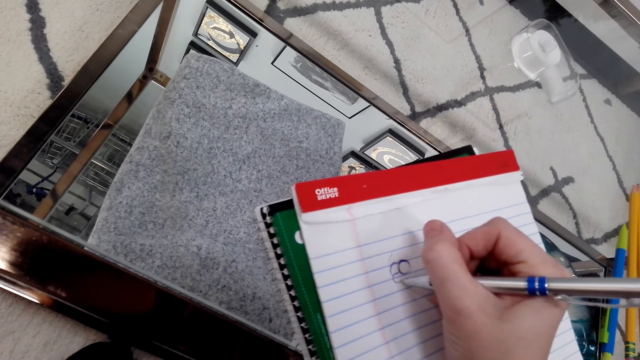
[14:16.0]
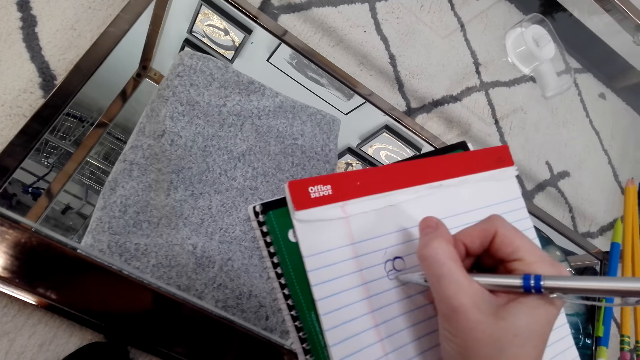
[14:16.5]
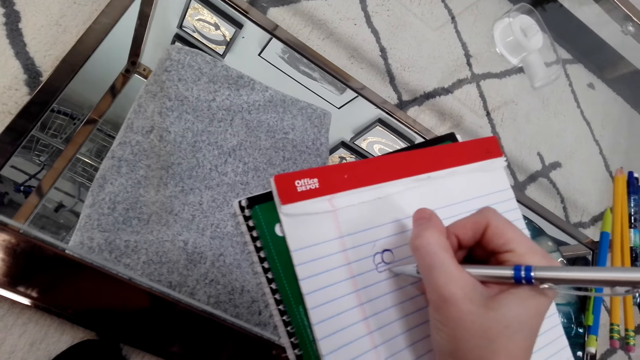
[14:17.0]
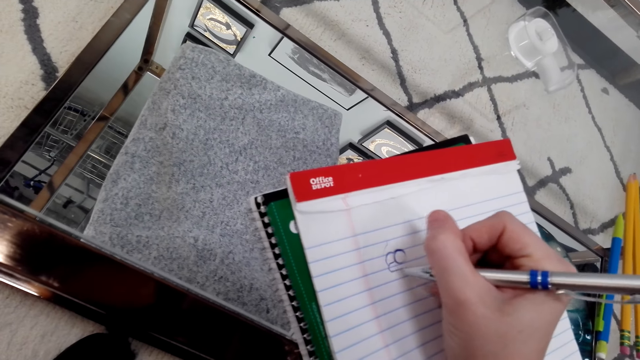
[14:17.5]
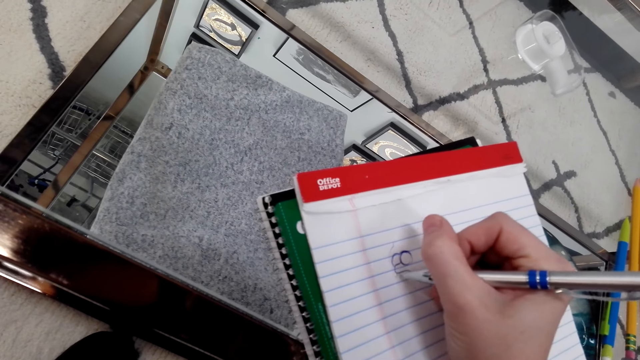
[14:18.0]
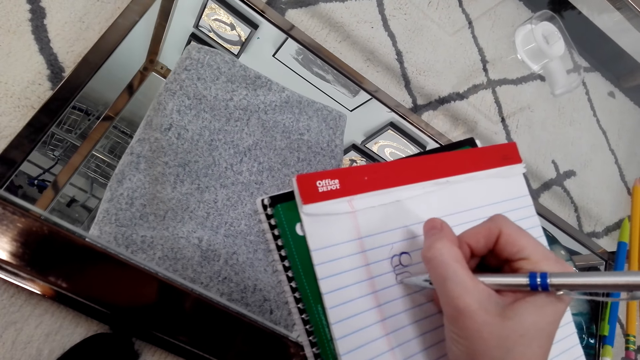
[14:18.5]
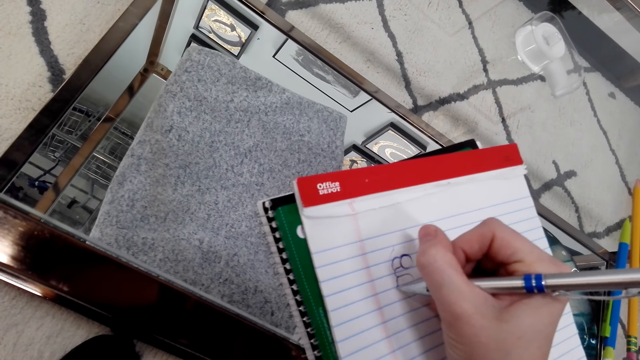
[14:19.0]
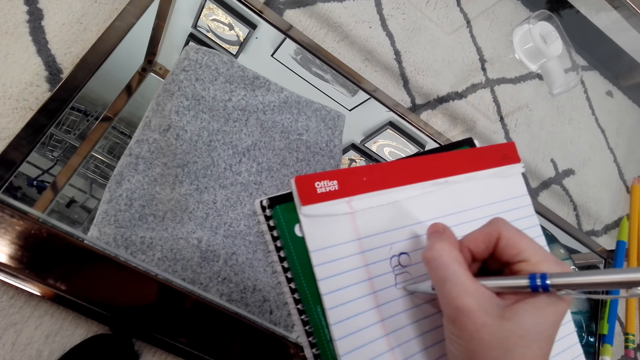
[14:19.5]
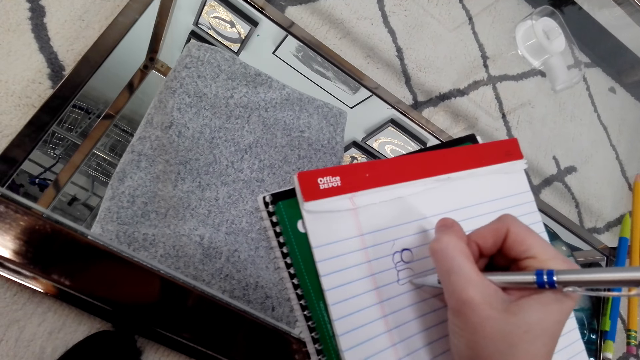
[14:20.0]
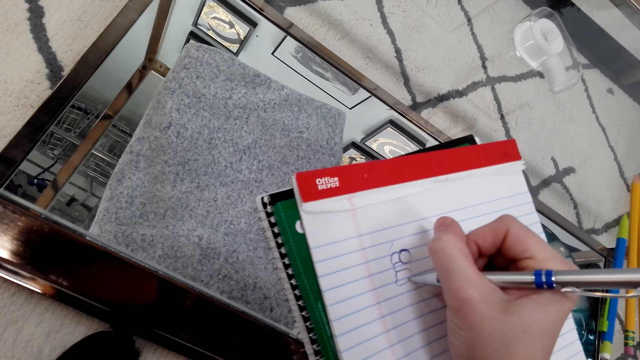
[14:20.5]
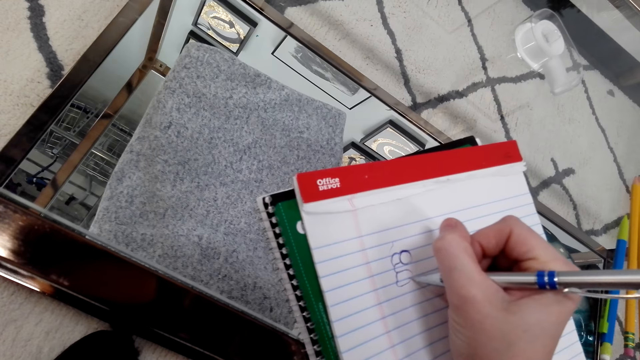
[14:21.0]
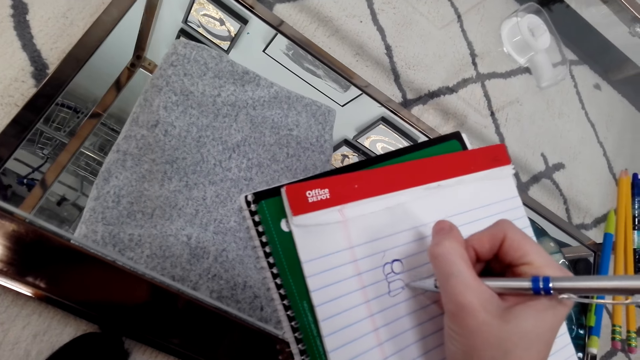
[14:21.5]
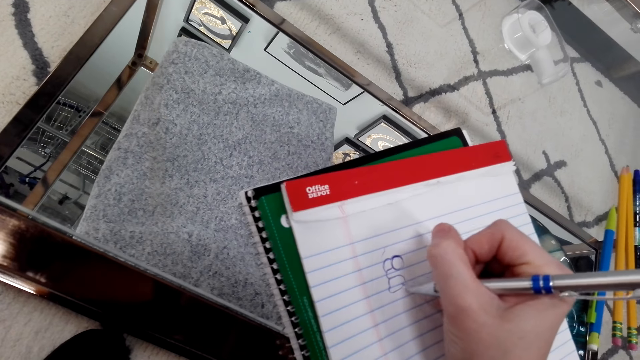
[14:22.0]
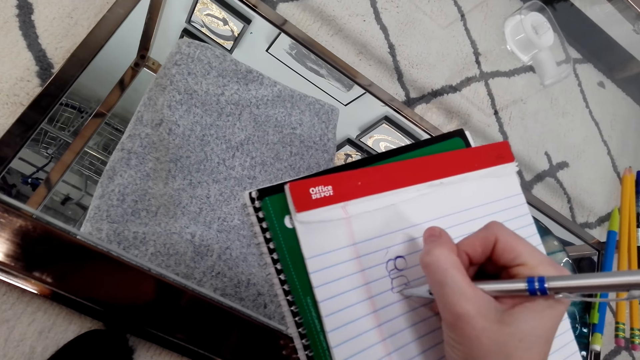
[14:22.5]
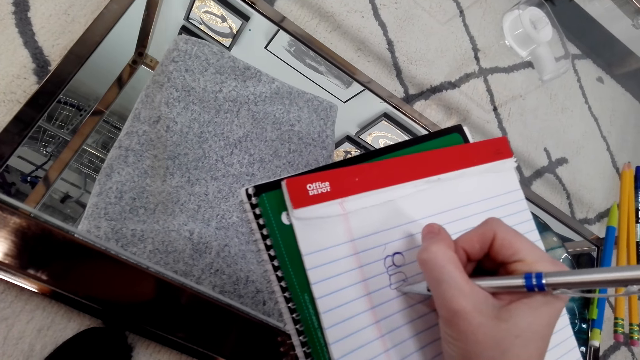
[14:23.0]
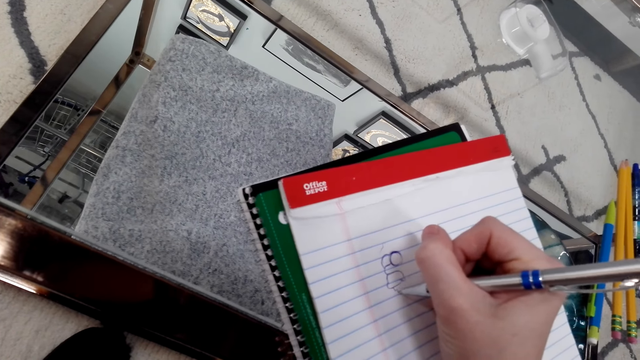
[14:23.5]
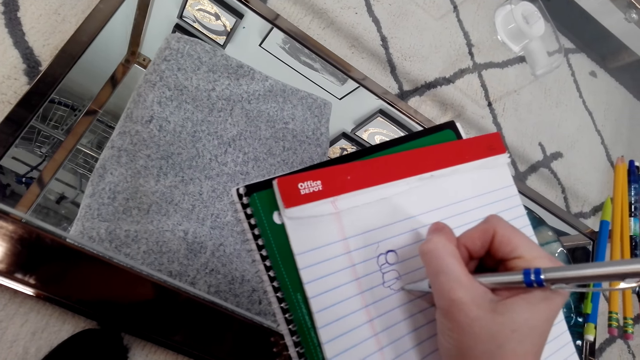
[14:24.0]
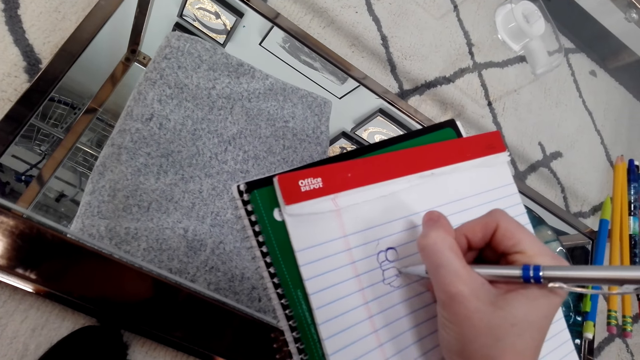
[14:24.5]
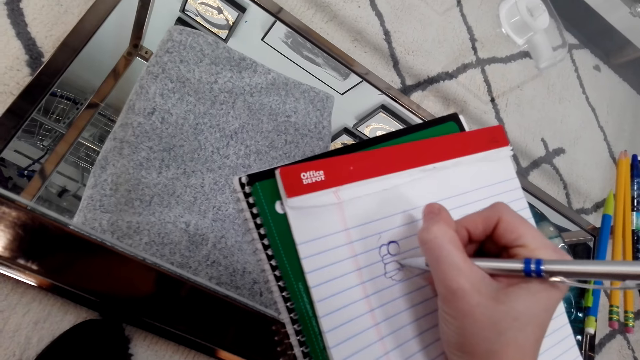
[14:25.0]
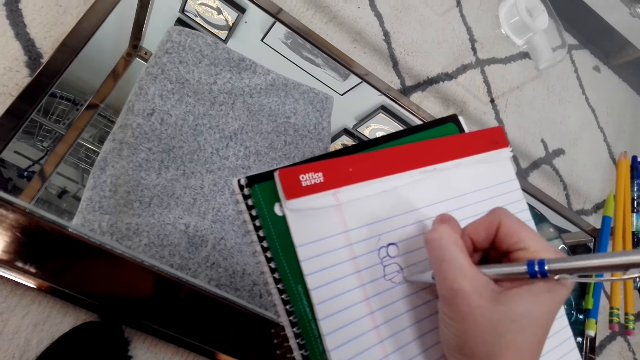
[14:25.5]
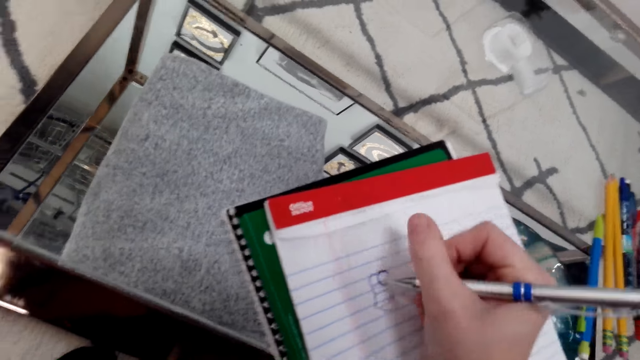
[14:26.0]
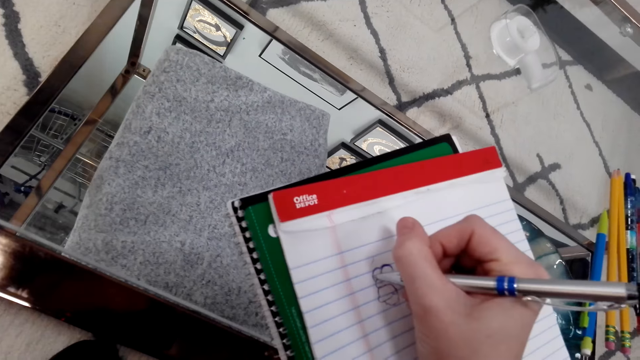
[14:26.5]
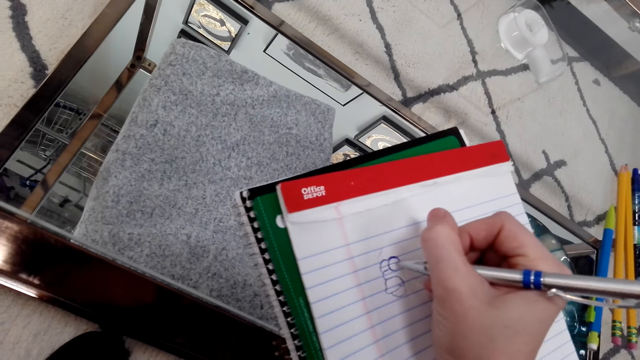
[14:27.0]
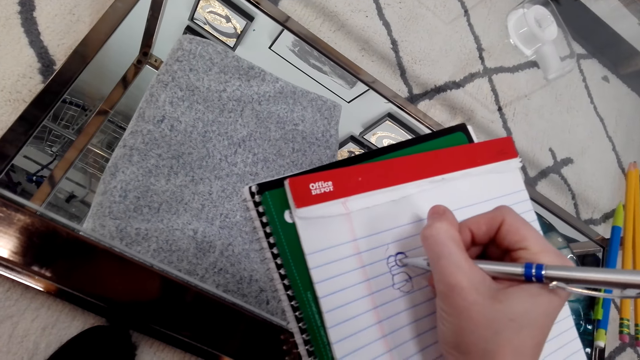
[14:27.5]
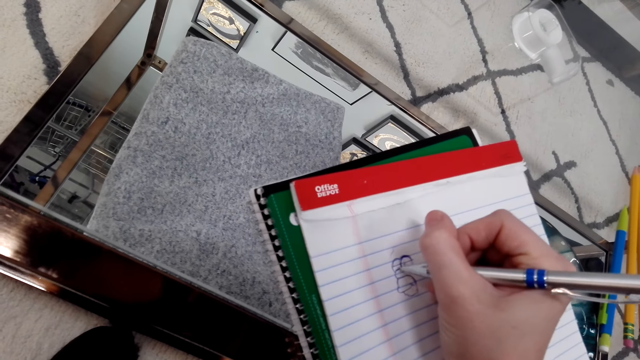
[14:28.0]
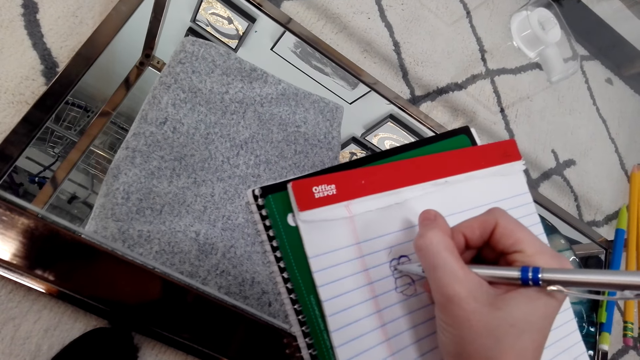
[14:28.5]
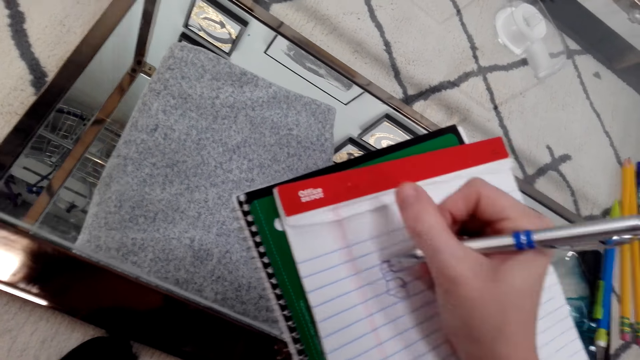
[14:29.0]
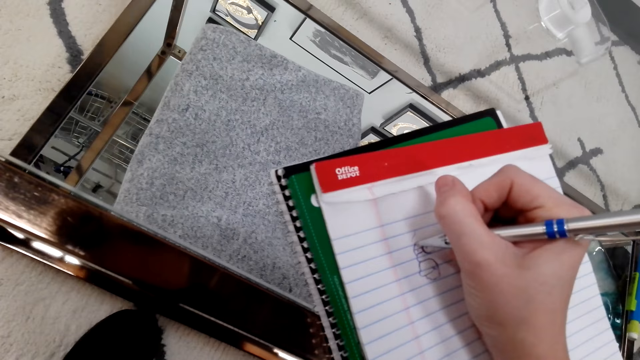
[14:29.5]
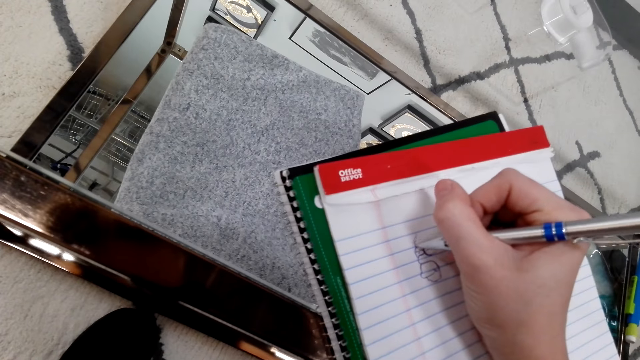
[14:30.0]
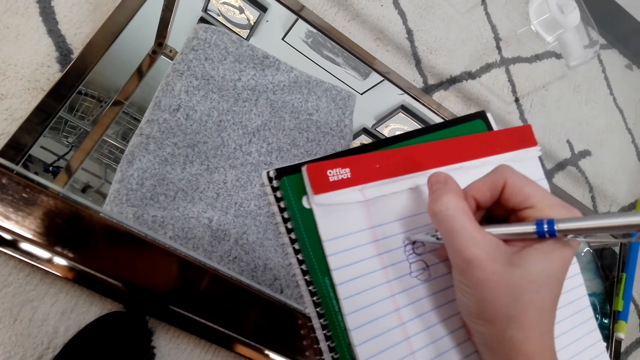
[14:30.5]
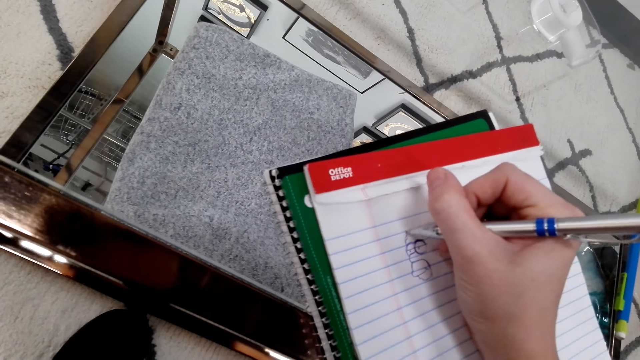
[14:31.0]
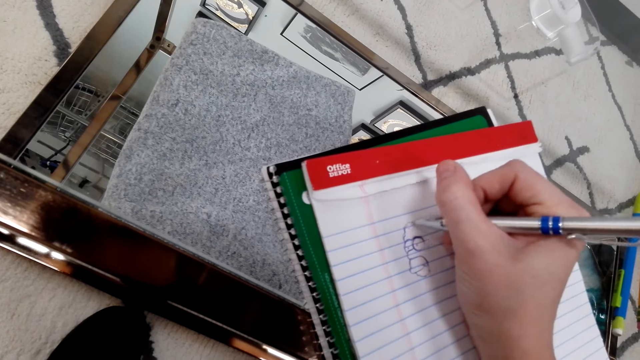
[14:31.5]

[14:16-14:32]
The camera wearer draws on a book with a pen. They move the pen around. They draw on the book with the pen.

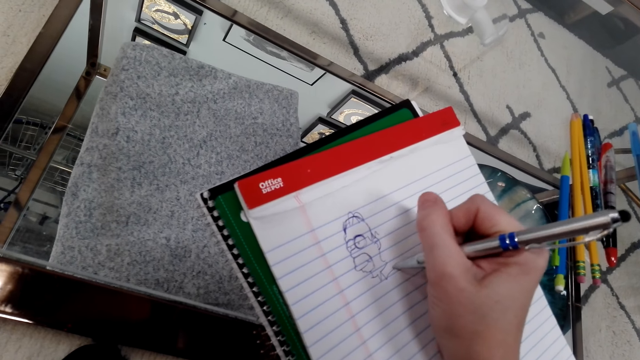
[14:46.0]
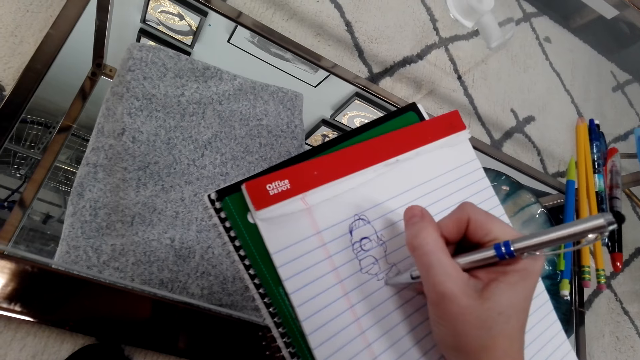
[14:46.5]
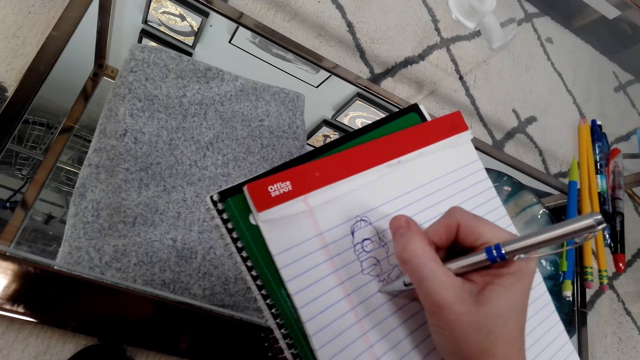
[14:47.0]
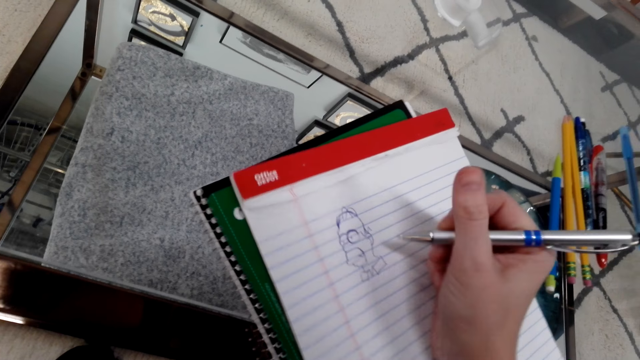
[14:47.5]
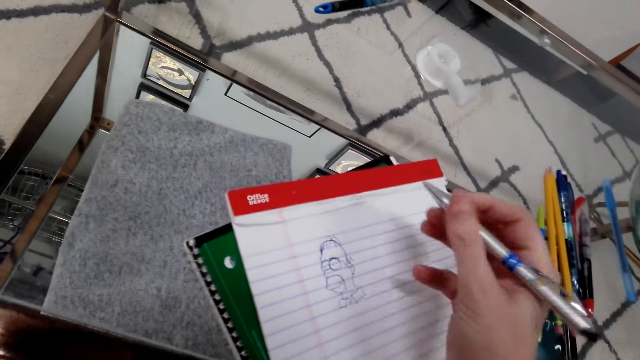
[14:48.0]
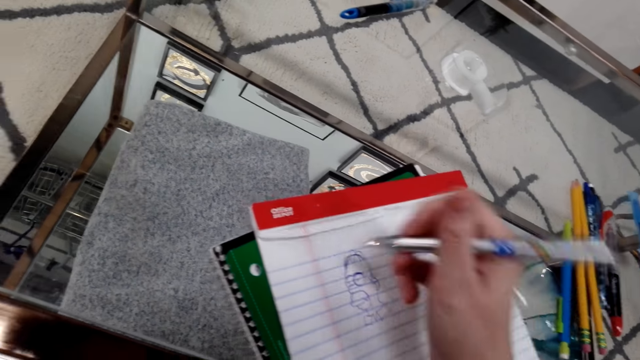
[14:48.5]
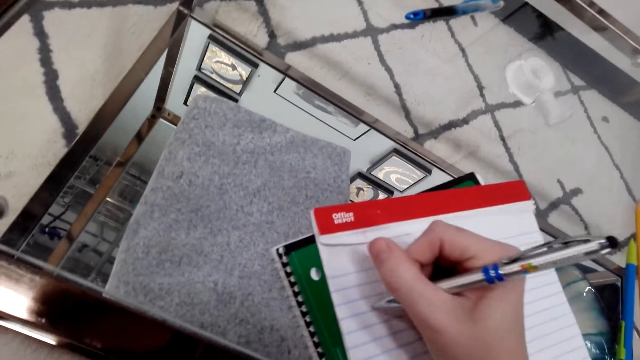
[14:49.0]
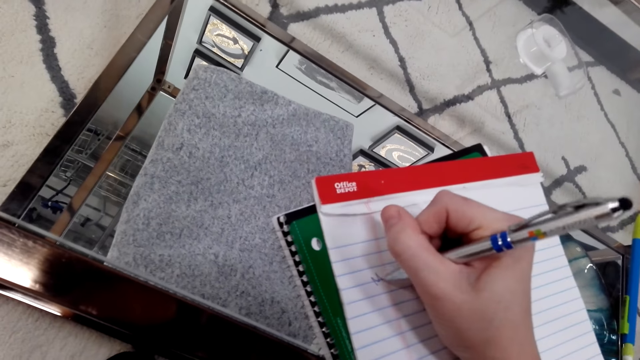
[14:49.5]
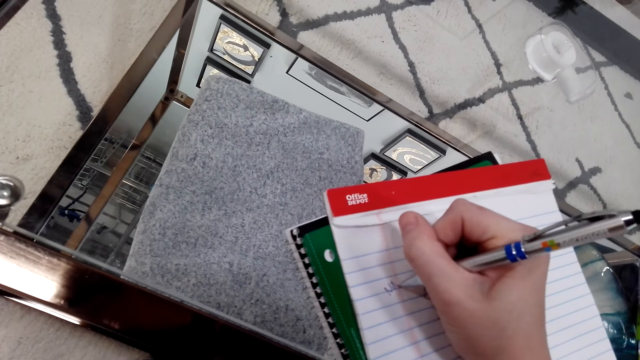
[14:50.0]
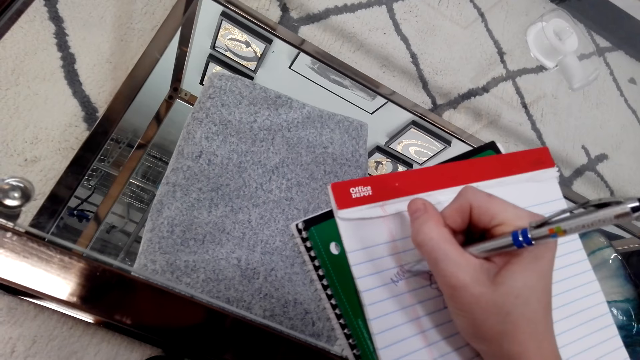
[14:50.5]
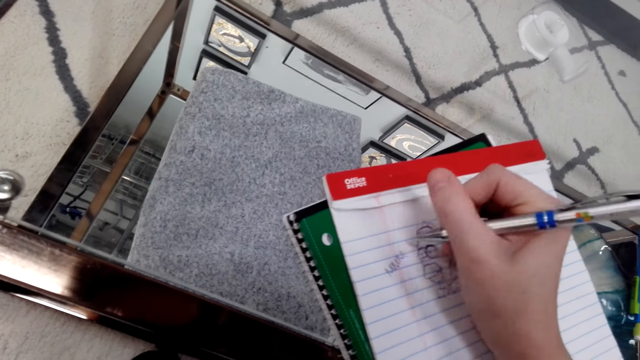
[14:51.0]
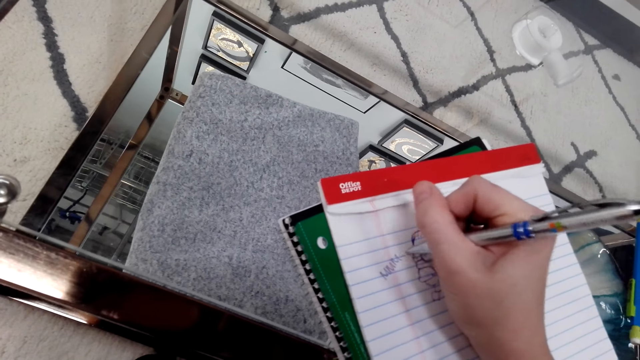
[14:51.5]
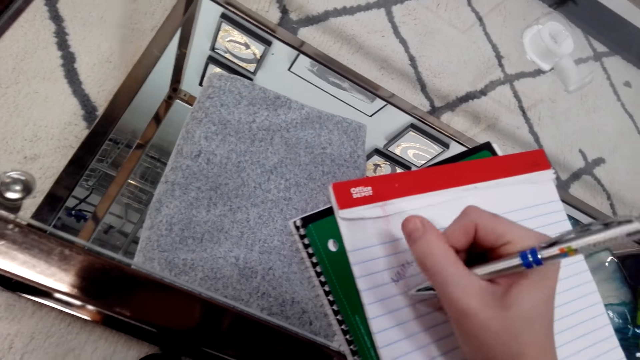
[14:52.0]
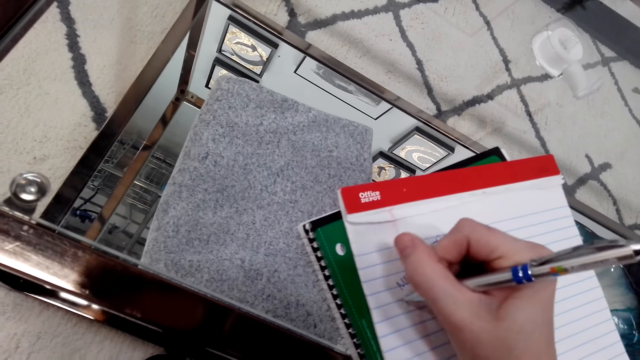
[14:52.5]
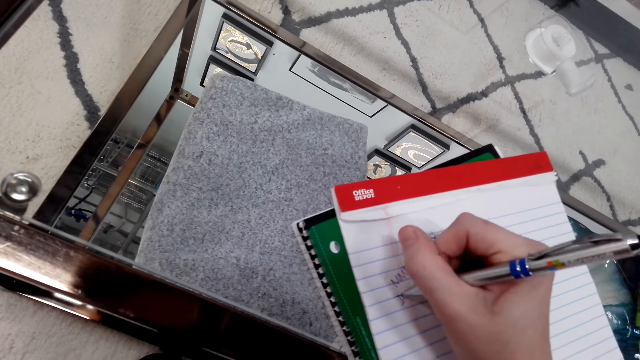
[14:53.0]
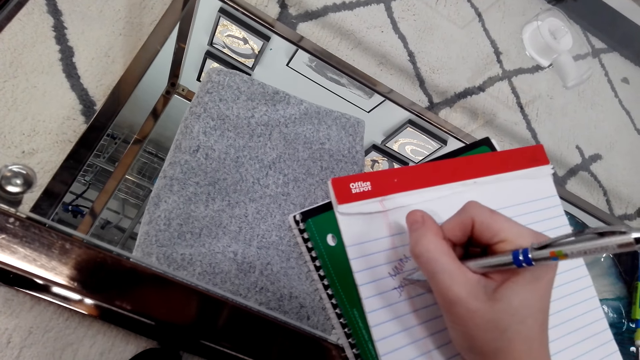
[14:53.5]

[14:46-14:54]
The camera wearer moves the book on the table. They write on the book with a pen.
